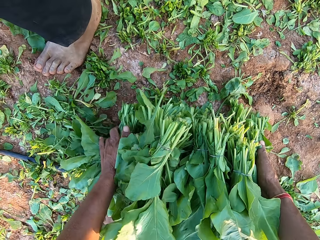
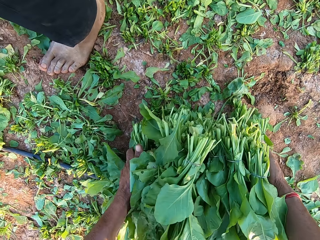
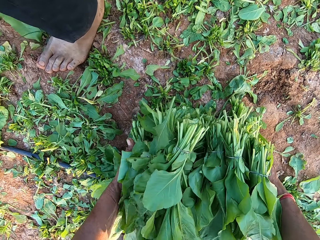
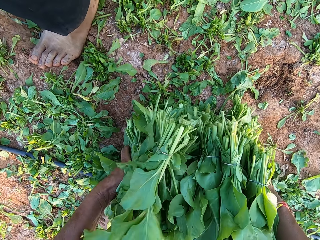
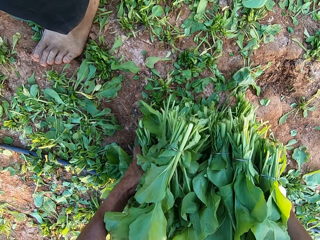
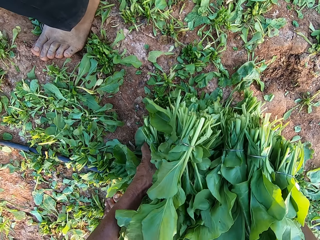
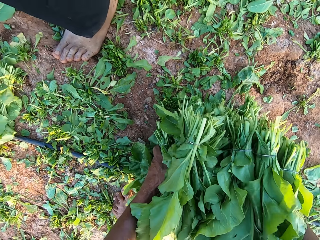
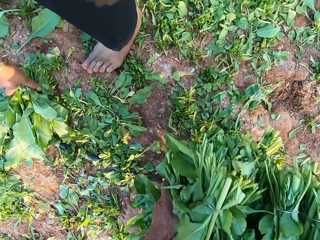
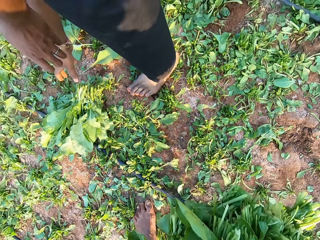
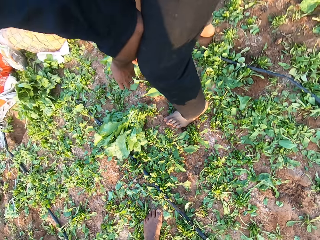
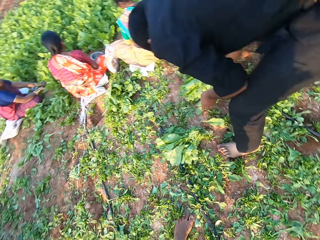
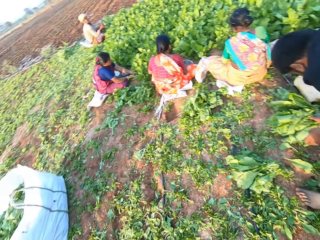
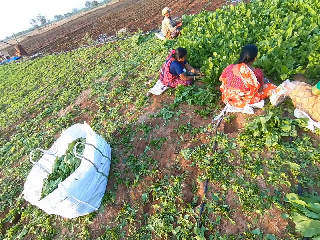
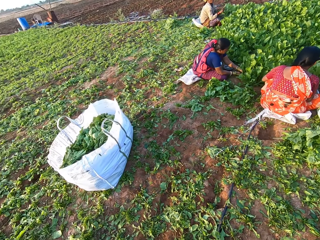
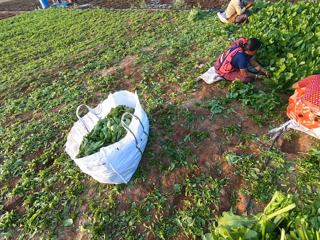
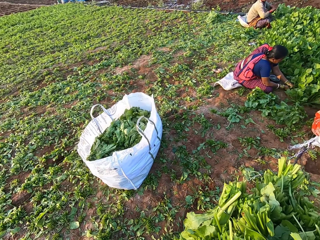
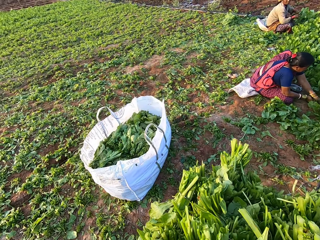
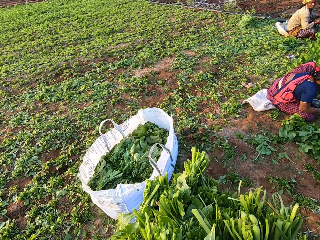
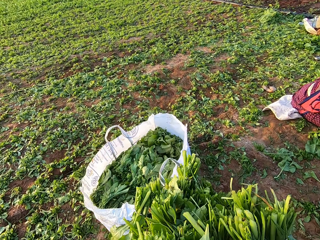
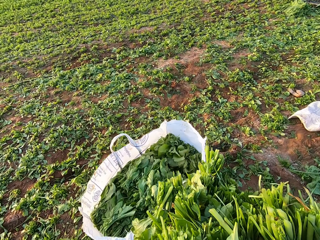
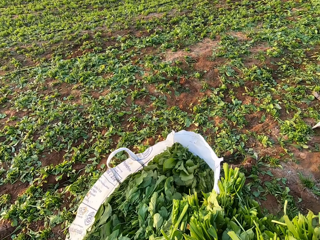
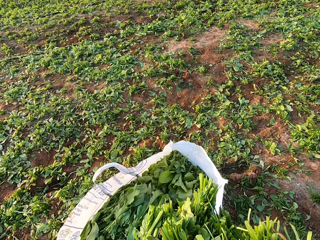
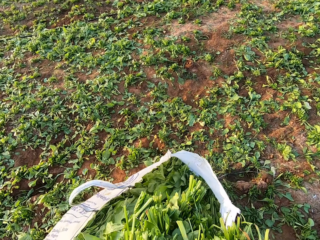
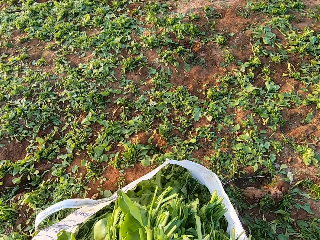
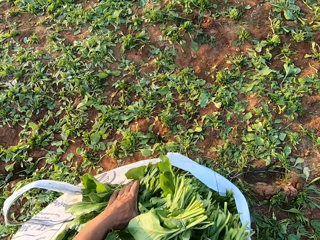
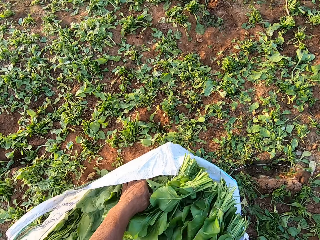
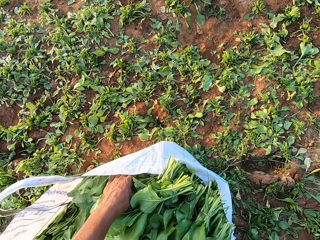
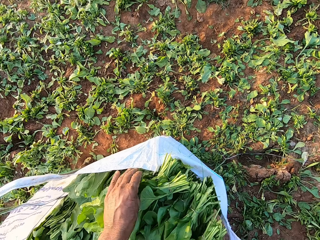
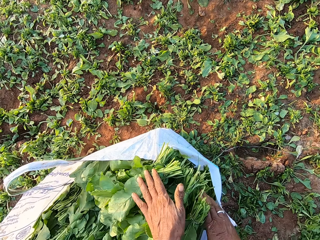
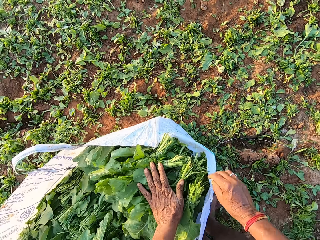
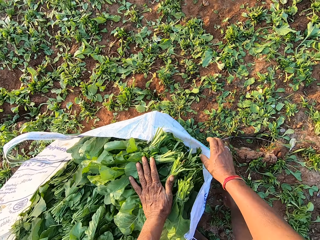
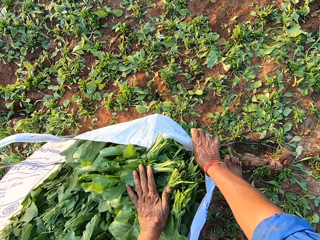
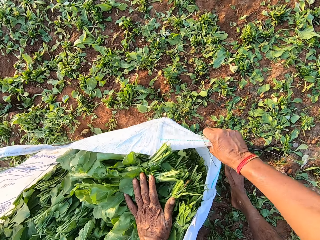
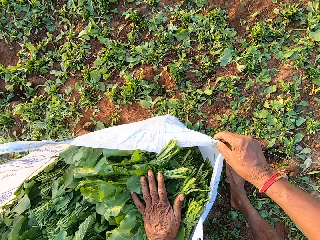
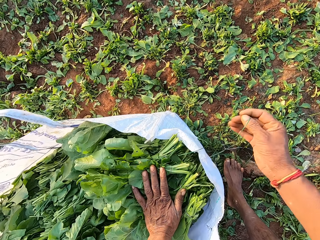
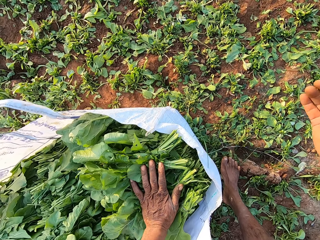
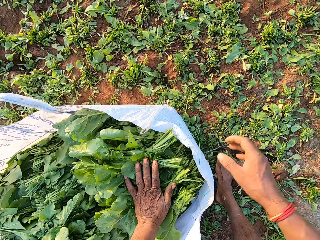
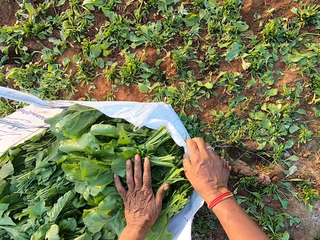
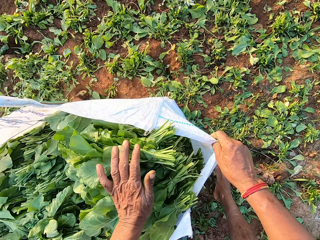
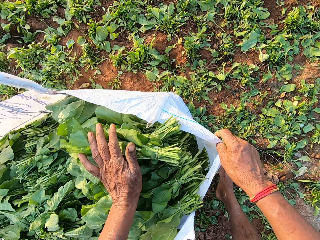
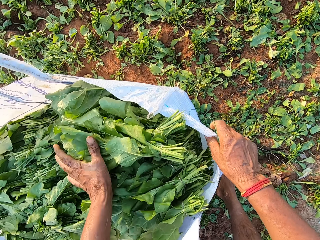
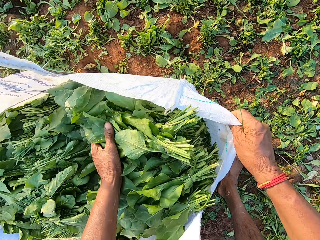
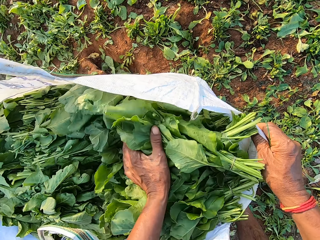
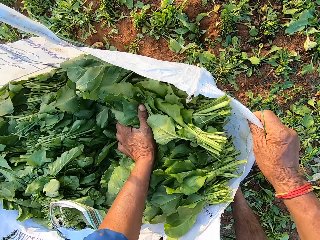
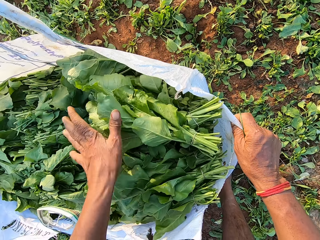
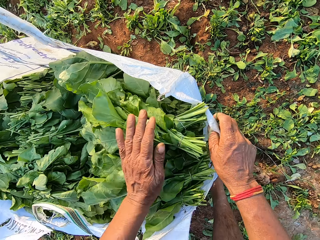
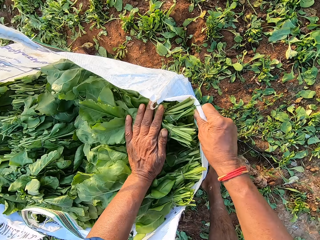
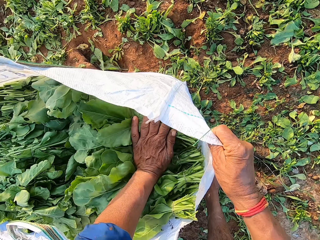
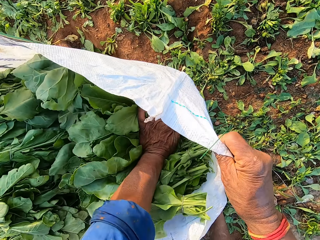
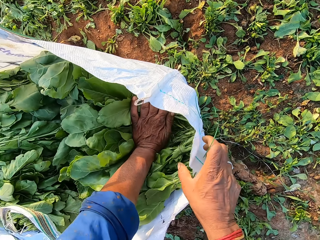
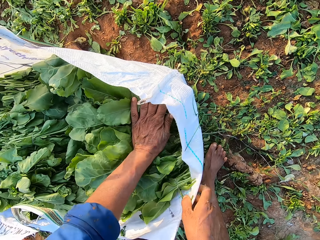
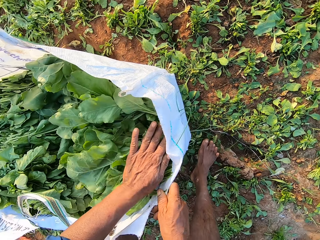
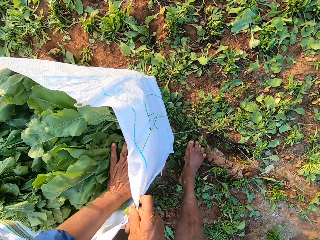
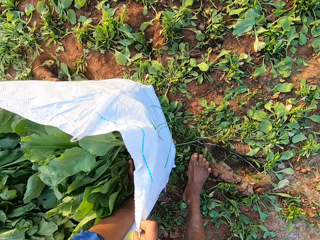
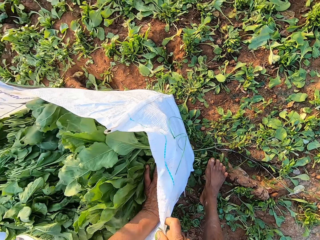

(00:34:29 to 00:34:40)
The camera wearer packs the bunch of vegetables on the ground with his hands. A man drops the bunch of vegetables on the ground with his right hand. The camera wearer moves the green vegetables to the plastic bag. A woman harvests the vegetables from the ground with the sickle in her right hand. The camera wearer inserts the green vegetables in the plastic bag. He drops the bunch of vegetables in the sack with his hands. He drags a string in the sack with his right hand. He holds the sack with his right hand. He presses the bunch of vegetables in the sack with his left hand.

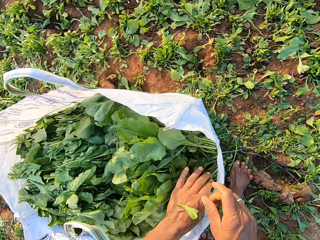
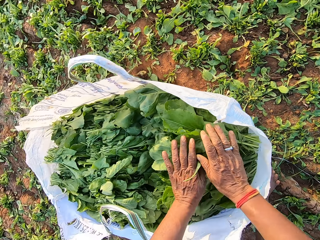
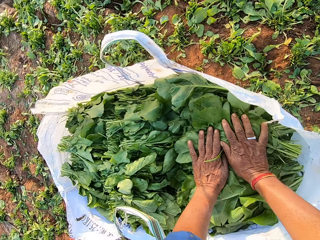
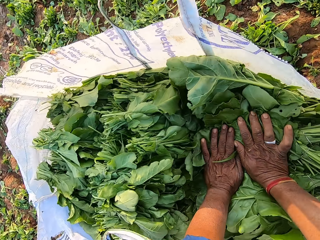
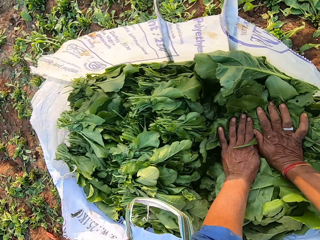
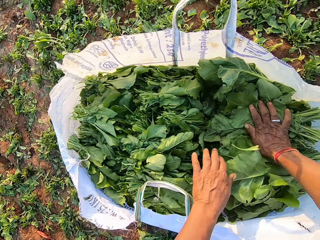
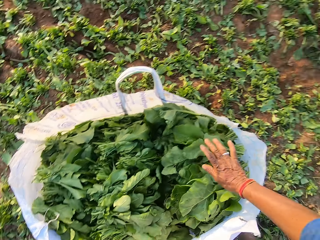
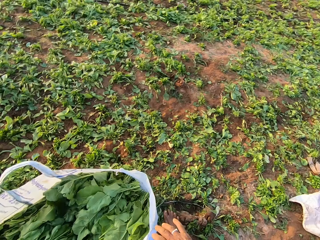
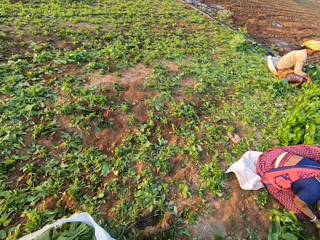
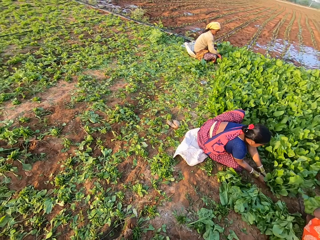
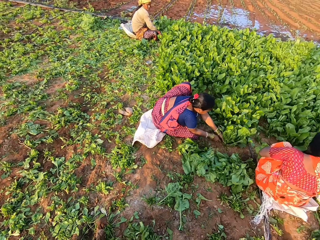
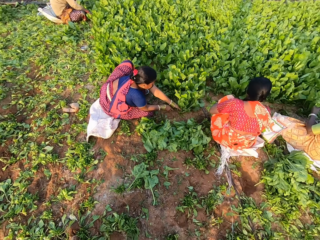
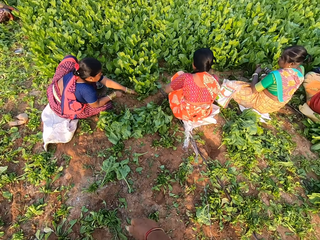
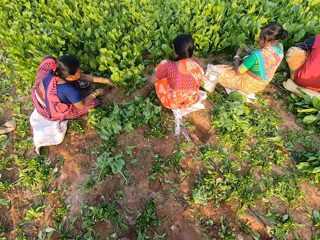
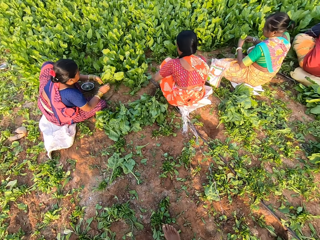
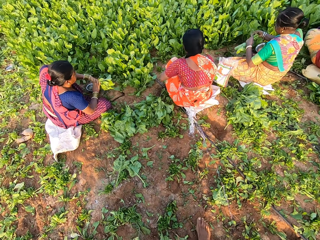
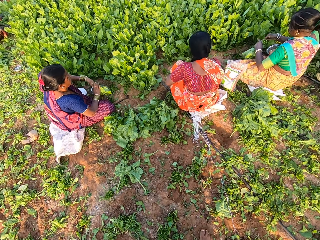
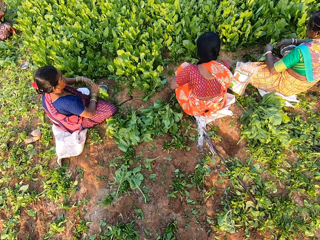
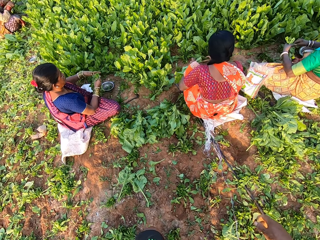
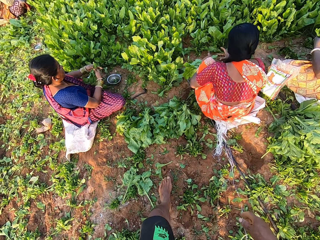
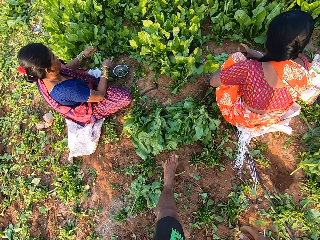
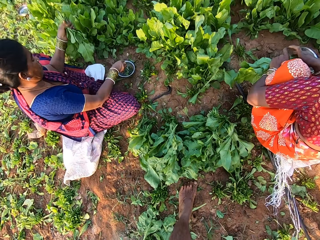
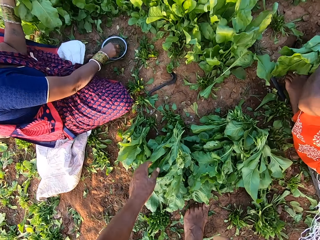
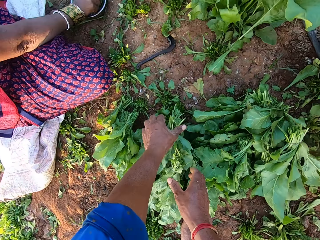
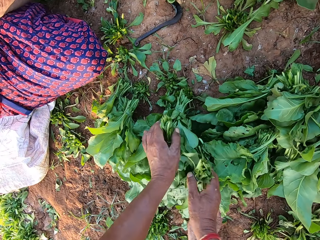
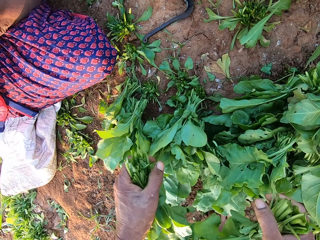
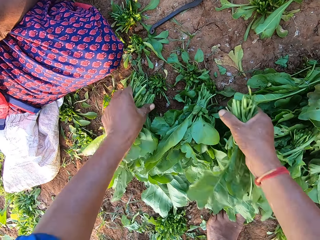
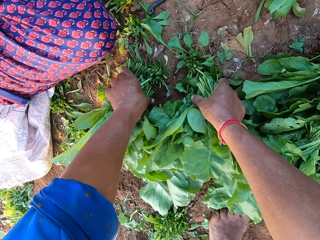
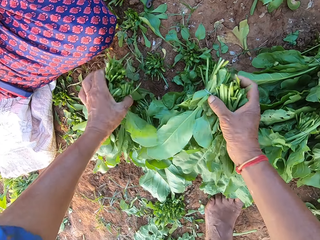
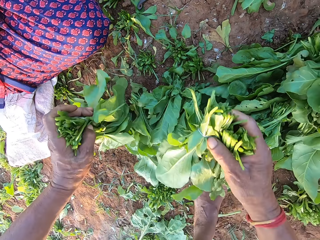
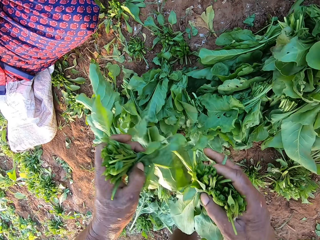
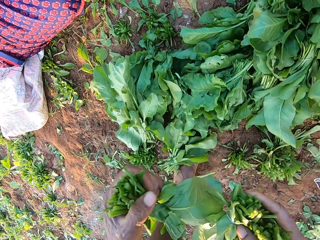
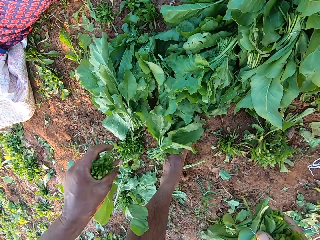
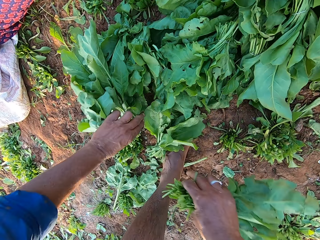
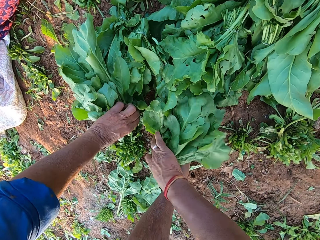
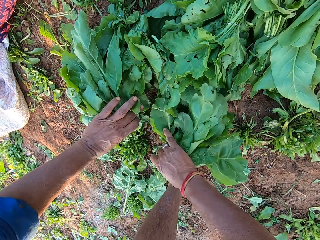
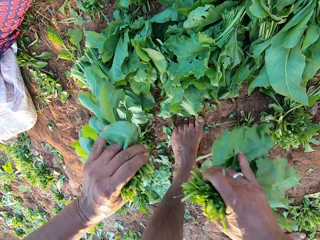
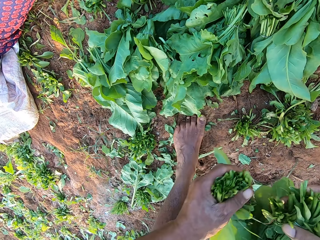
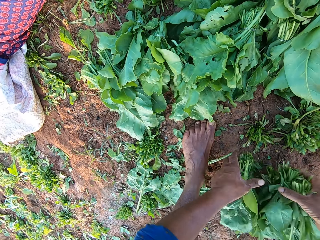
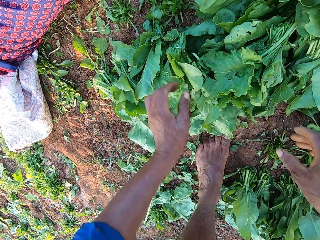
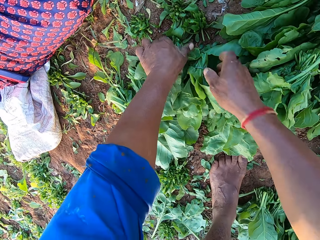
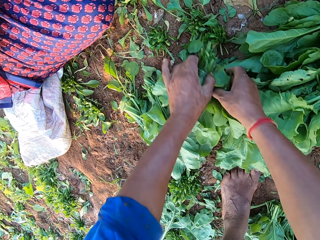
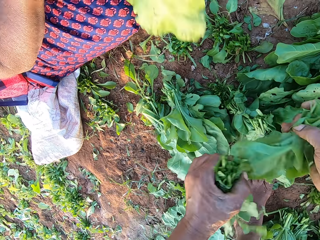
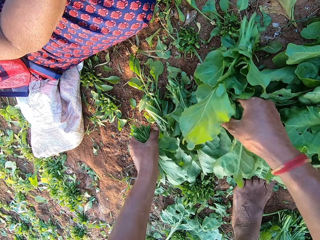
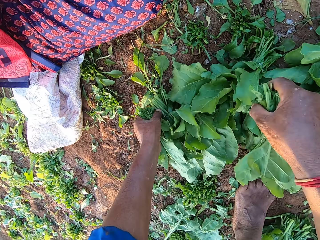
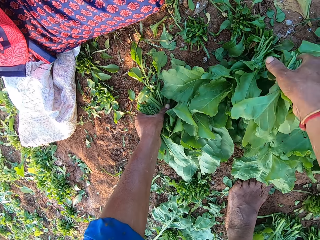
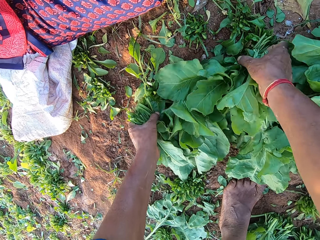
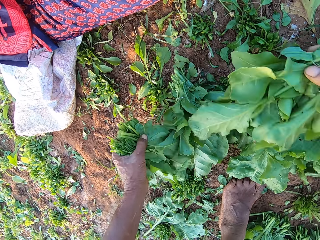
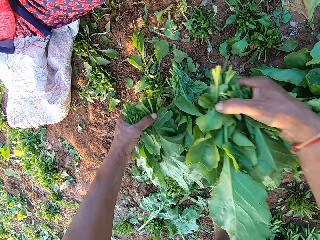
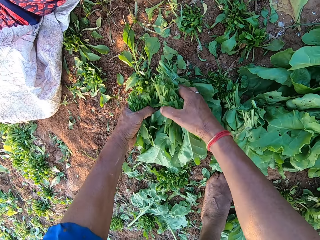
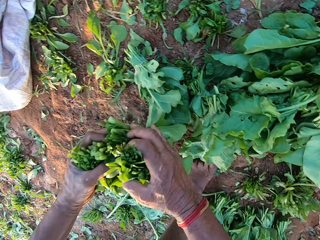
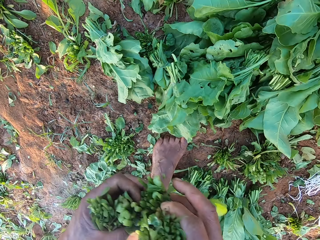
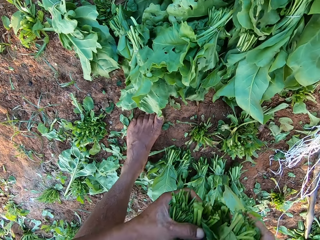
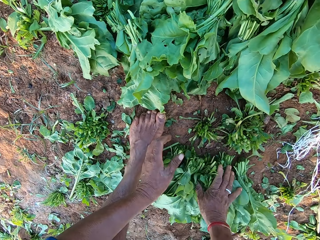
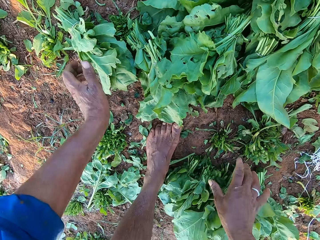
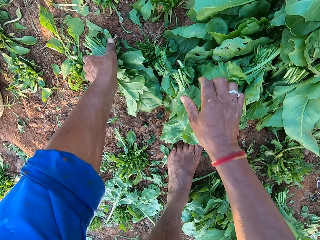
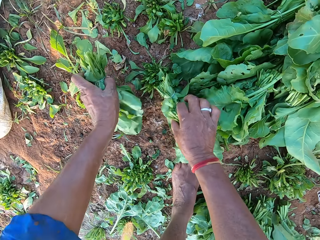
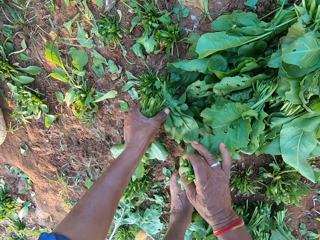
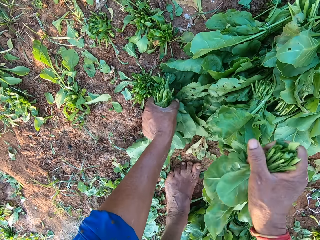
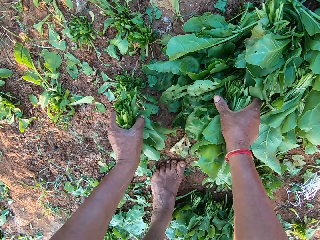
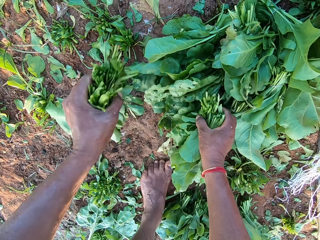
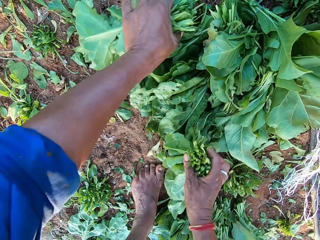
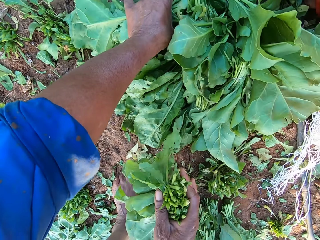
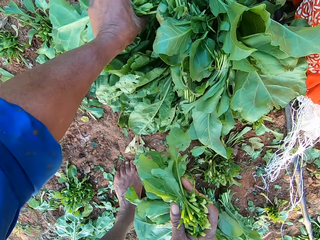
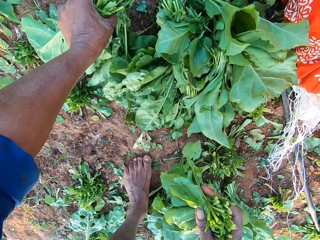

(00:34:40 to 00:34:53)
The camera wearer presses the bunch of vegetables in the sack with his hands. He looks around. A woman uproots the vegetable from the ground with her hands. Another woman uproots the vegetable from the ground with a sickle in her right hand. The second woman drops the sickle on the ground with her right hand. She holds the vegetable with her hands. A third woman holds the vegetable in her hands. The second woman picks a rubber band from the bowl with her right hand. The camera wearer picks up the bunch of vegetables on the ground with his hands. He drops the bunch of vegetables on the ground with his hands. He picks up the bunch of vegetables on the ground with his hands. The second woman drops a bunch of vegetables on the ground with her right hand. The camera wearer drops the bunch of vegetables on the bunch of vegetables on the ground with his hands. He picks up the bunch of vegetables on the ground with his hands.
